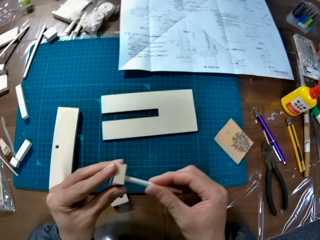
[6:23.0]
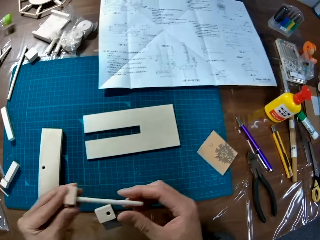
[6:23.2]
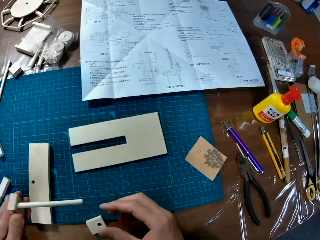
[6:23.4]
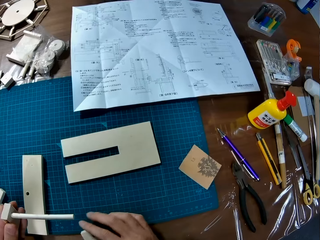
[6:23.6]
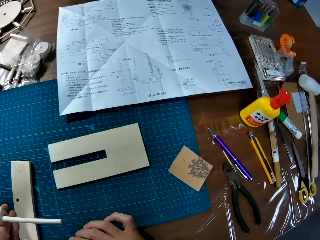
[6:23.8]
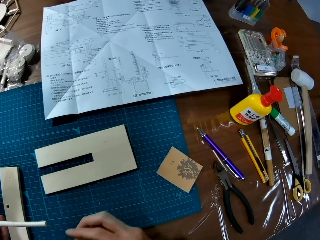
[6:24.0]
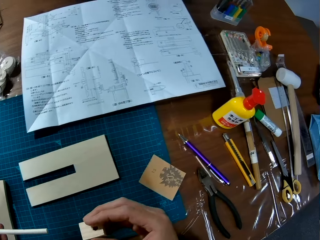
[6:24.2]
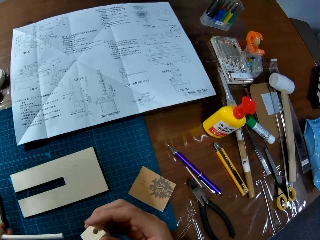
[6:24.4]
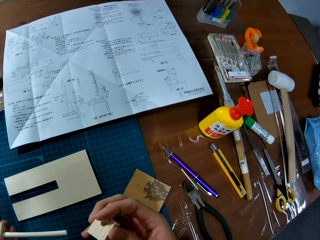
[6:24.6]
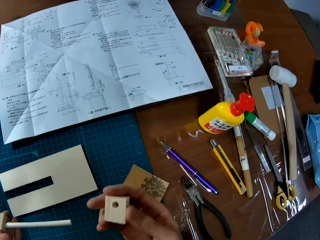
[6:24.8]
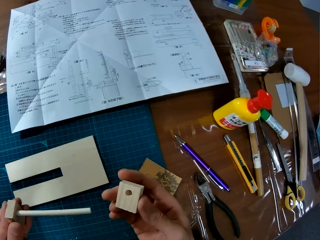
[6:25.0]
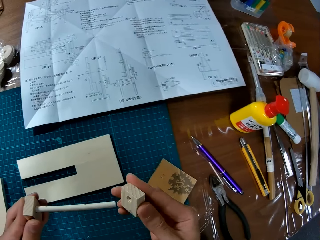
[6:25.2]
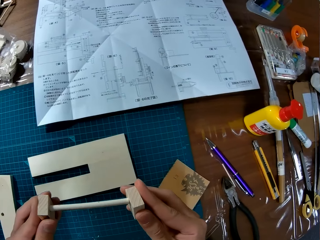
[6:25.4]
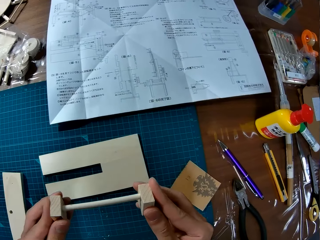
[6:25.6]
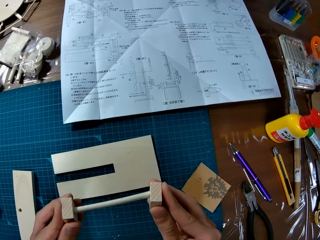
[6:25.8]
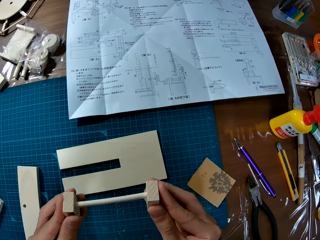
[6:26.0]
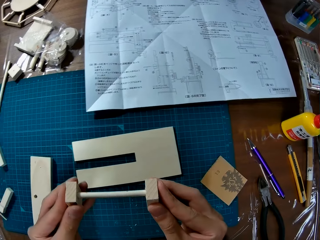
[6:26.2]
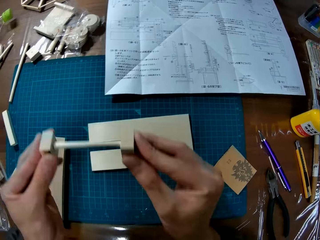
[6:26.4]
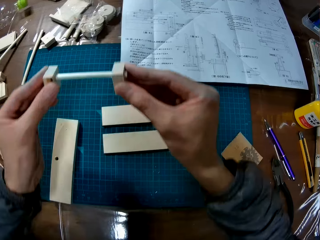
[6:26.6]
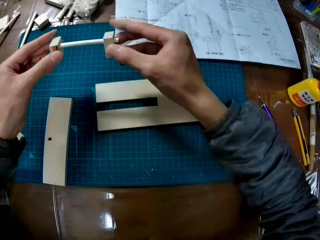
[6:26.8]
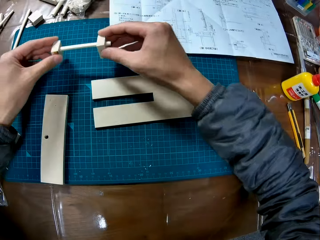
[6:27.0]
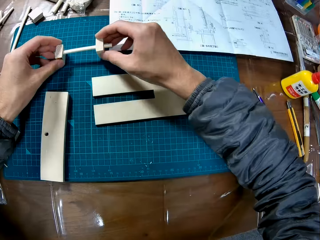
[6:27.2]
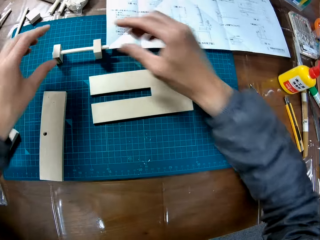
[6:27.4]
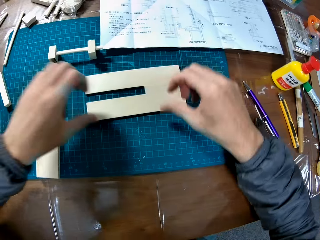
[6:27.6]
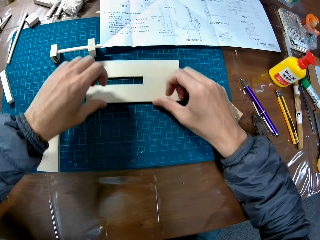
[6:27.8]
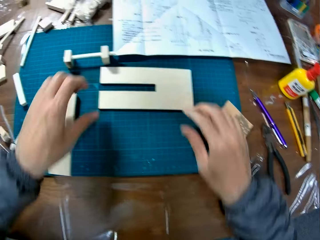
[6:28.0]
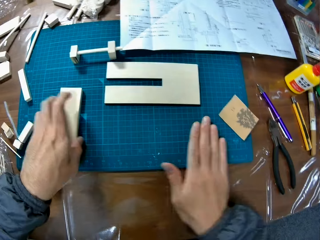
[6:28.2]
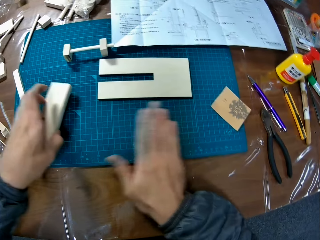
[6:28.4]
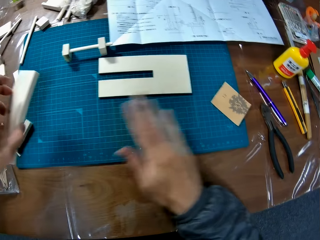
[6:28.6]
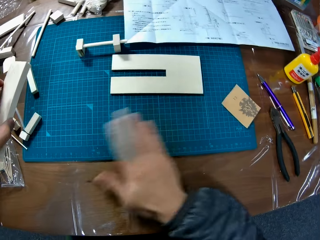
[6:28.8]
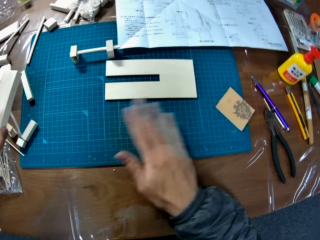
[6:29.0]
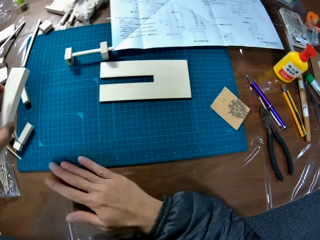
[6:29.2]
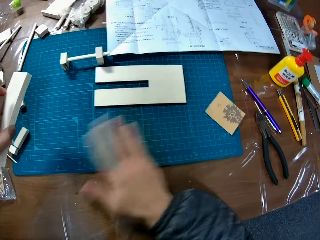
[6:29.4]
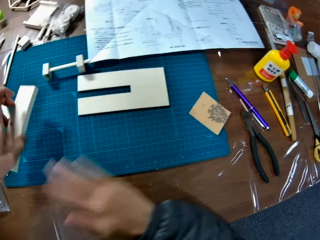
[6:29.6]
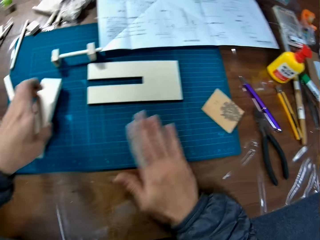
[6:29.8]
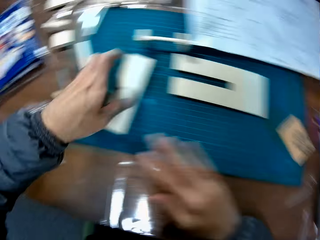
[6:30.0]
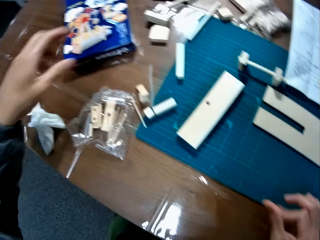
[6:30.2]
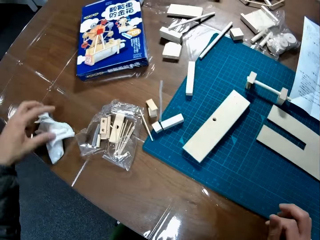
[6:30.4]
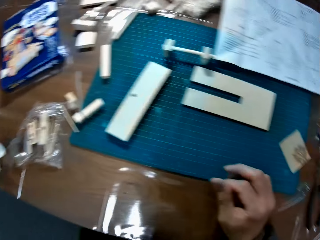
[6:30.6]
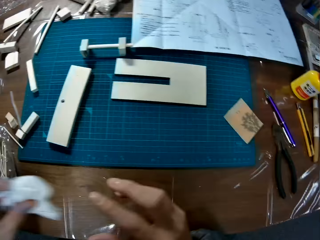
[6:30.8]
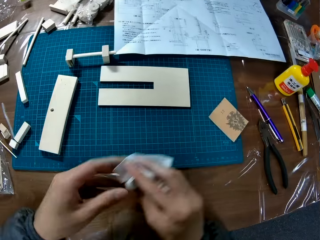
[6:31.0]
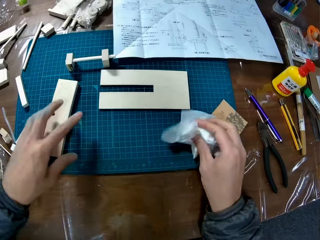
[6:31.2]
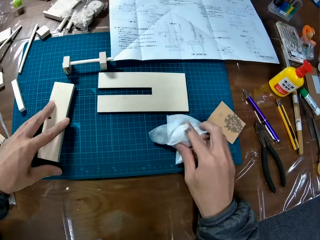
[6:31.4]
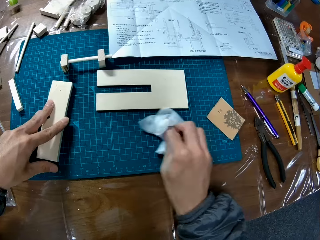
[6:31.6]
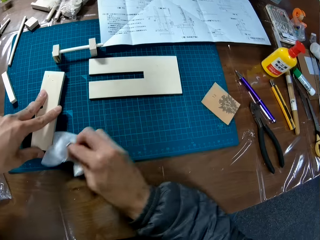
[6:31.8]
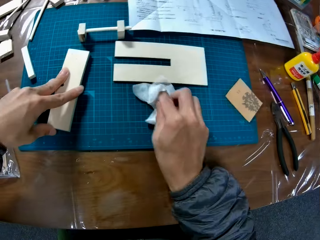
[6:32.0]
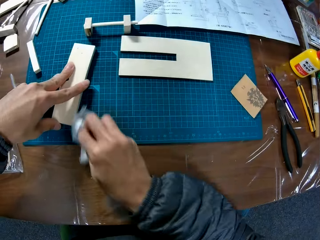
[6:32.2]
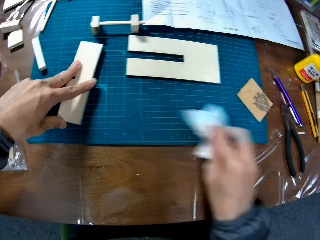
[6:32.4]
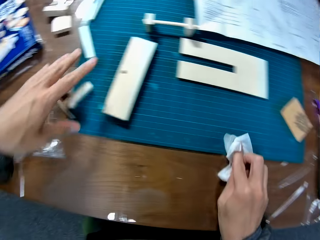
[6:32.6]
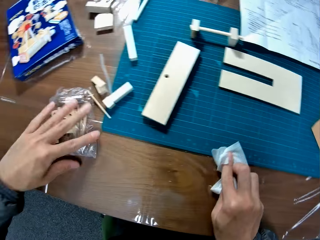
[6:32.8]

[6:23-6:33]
The camera wearer places the paperboard or wood piece on the table. He picks the paperboard from the table. He merges the wood piece with the other wood pieces. He places the fixed paperboards on the table. He drags the paperboard on the table. He lifts the wood piece. He wipes the board or mat on the table with his right hand. He places the paperboard on the mat. He picks a tissue or napkin from the table. He wipes the board with the napkin.

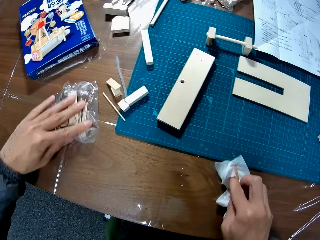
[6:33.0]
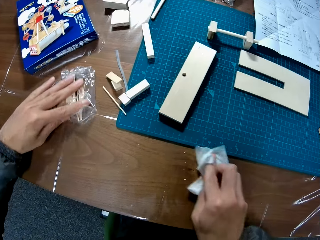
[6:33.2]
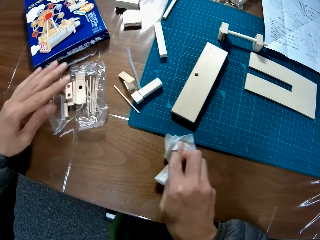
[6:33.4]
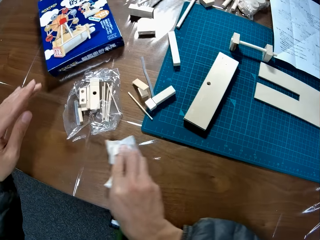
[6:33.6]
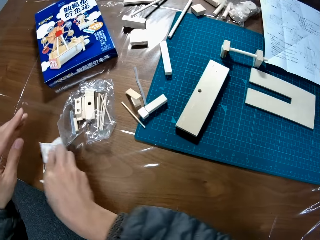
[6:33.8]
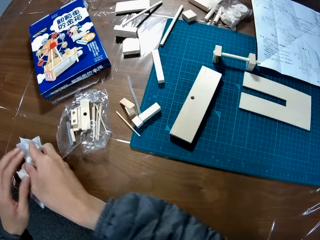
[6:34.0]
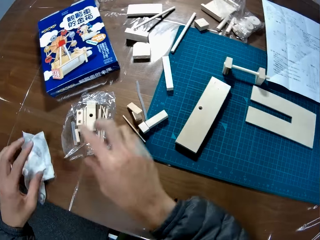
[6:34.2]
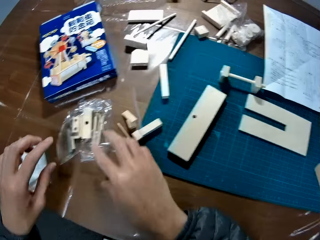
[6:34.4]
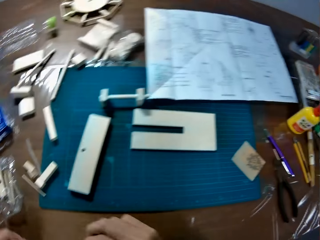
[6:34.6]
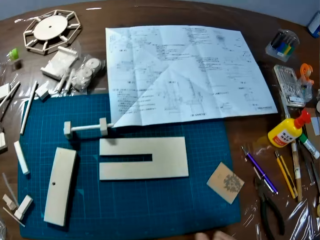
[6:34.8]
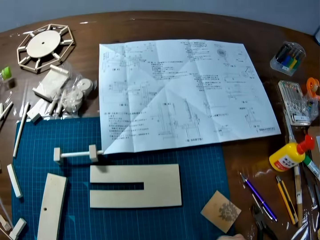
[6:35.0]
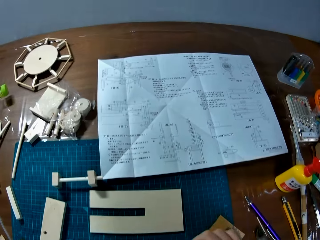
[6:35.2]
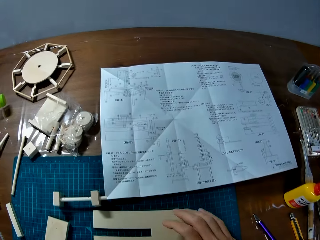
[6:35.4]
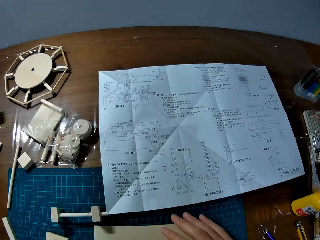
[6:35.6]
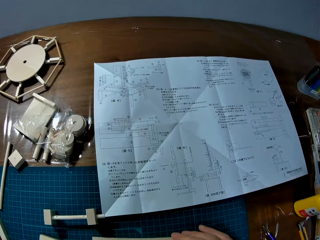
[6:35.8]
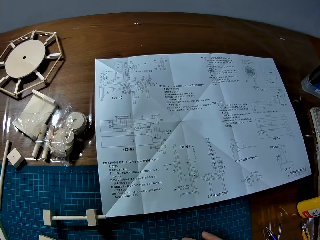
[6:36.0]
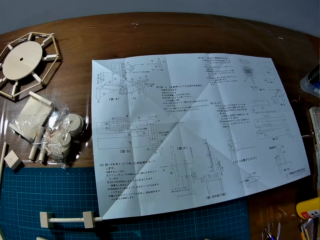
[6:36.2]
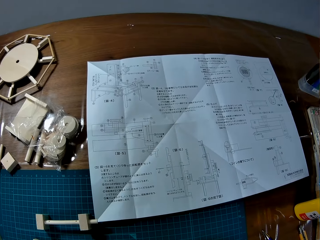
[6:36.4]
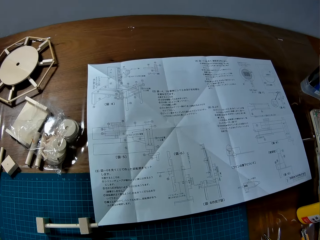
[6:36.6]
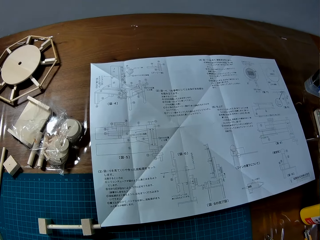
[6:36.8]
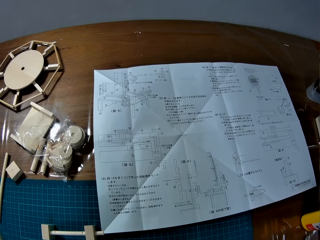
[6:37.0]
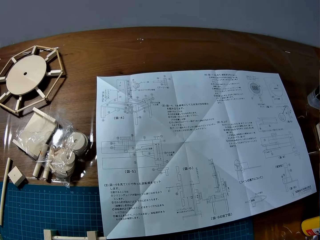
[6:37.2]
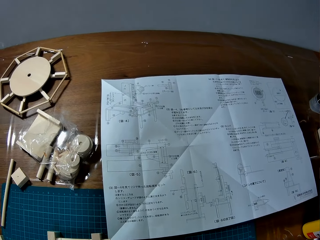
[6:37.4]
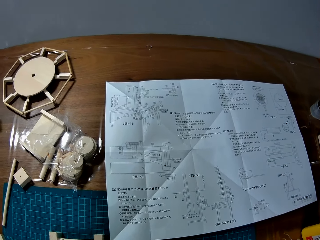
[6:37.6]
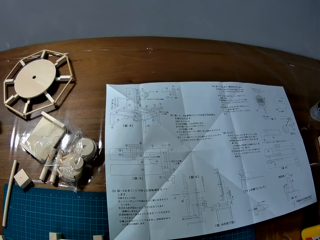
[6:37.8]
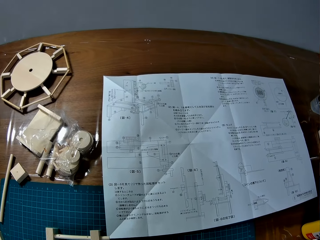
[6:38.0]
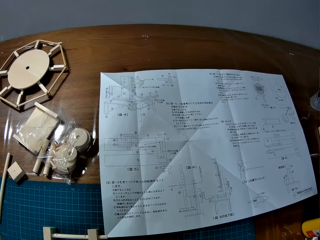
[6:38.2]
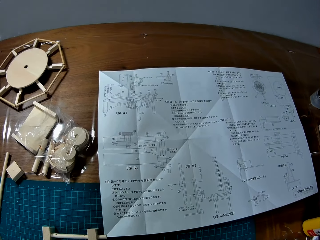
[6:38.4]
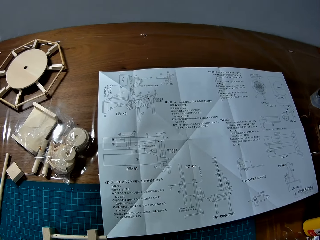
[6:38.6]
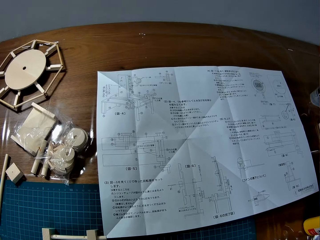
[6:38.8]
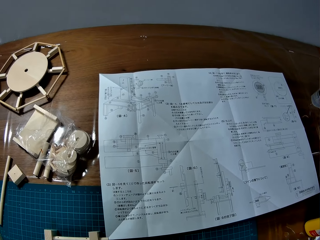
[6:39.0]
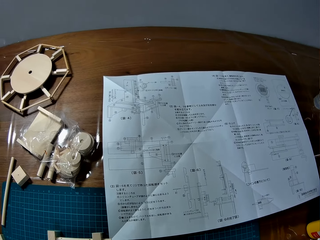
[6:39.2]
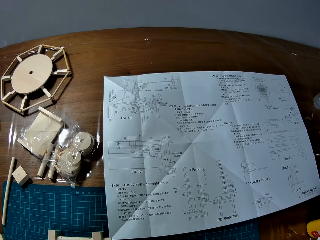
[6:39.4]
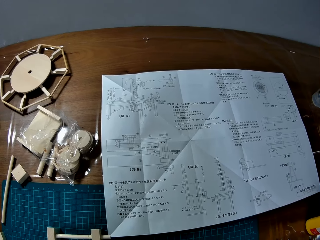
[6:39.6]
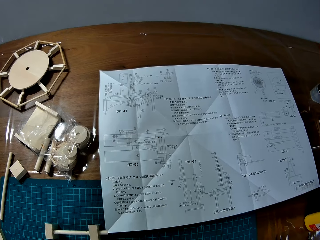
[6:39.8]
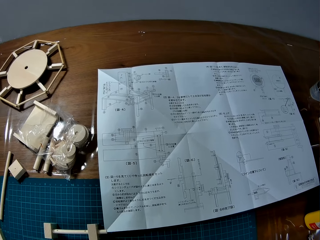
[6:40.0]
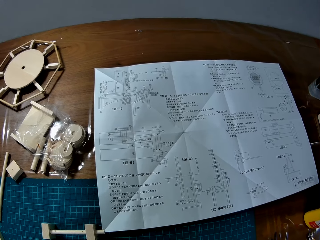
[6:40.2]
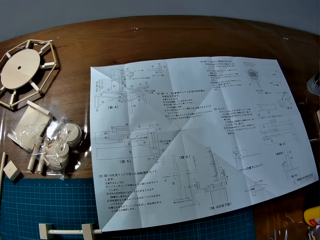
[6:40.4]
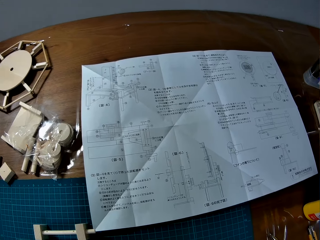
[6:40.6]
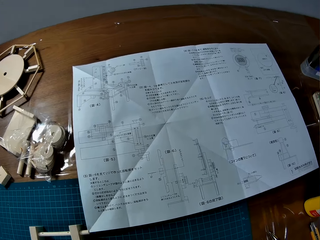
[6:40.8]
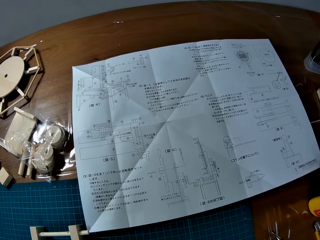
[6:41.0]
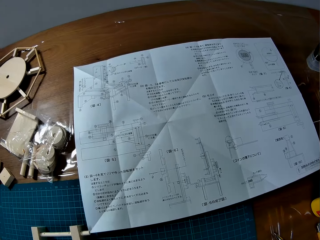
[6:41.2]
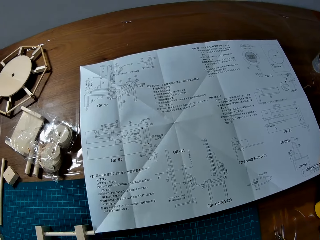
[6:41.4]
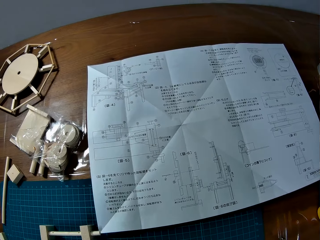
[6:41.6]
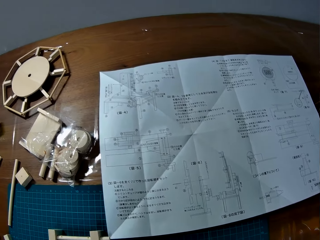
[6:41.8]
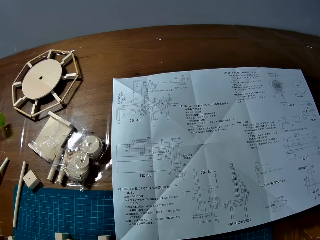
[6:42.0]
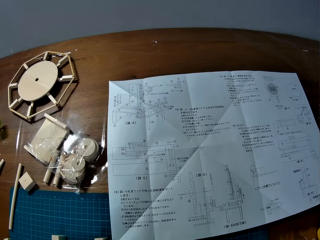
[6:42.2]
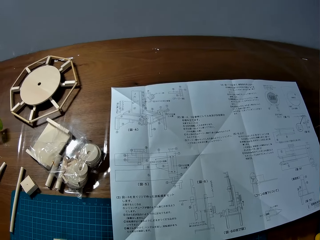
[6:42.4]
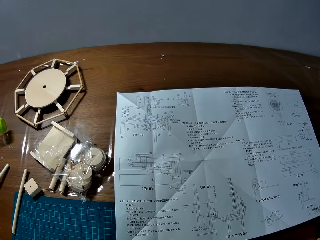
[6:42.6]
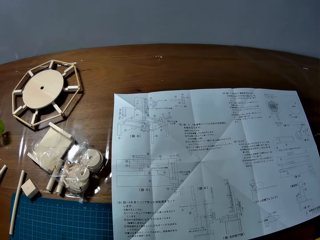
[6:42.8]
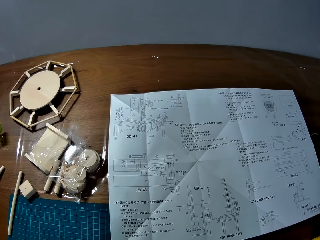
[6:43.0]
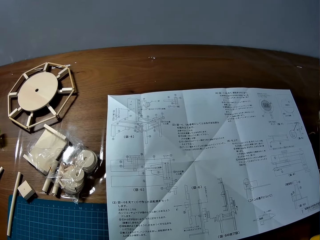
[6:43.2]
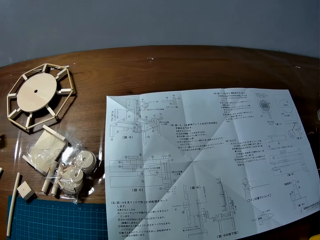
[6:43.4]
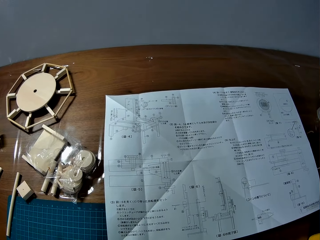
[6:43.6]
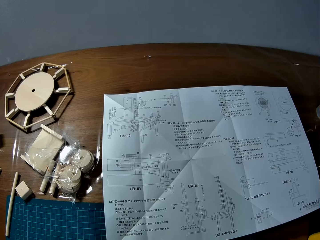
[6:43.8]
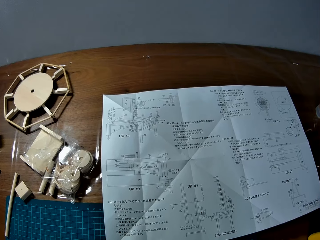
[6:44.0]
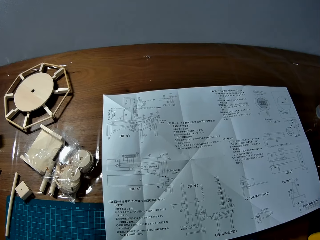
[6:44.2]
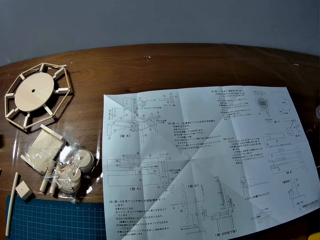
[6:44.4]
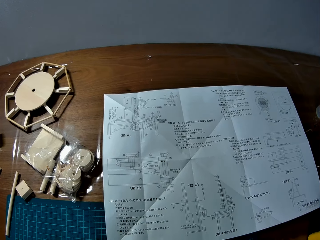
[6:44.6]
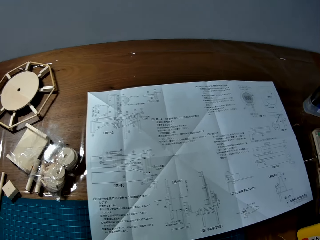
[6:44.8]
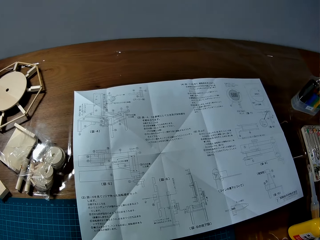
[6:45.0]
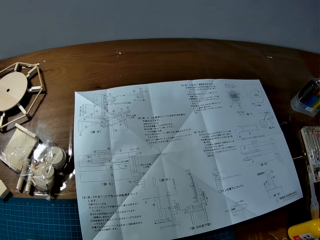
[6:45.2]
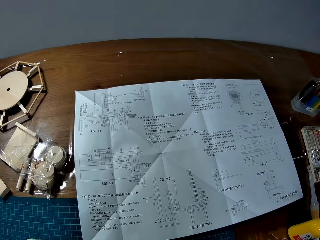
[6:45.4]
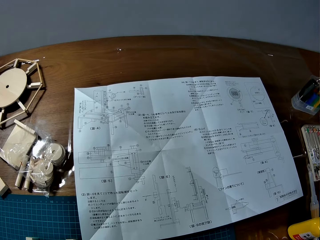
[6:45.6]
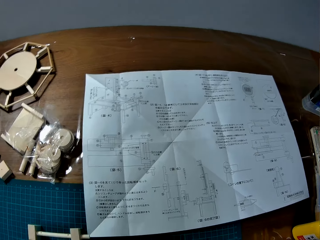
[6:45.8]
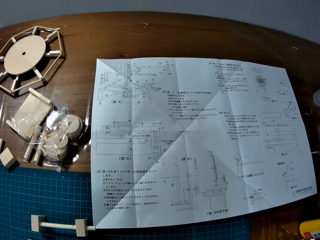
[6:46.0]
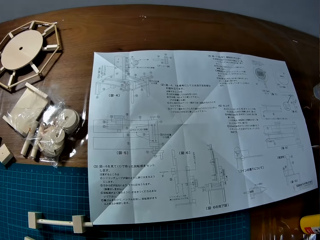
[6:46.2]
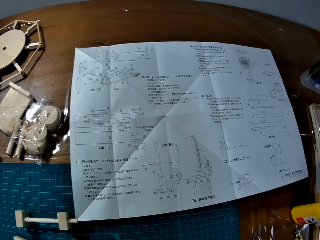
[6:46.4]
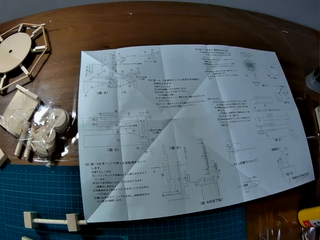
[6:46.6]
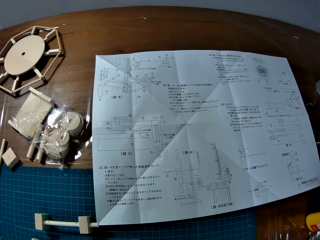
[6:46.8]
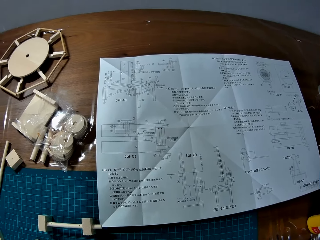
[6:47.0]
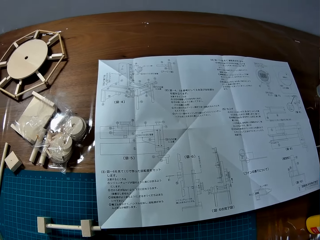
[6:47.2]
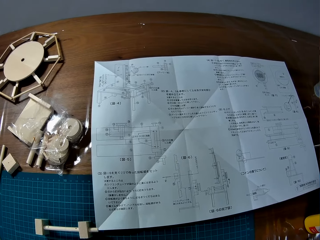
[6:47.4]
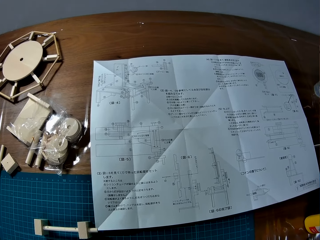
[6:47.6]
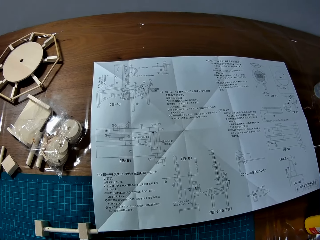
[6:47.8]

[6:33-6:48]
The camera wearer places the tissue on the table. They grab a wood piece. They hold the paperboard. They assemble the wood pieces. They drag the paperboard on the table. They look around the table.
